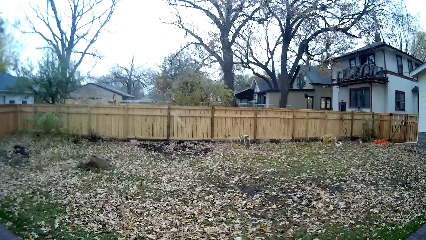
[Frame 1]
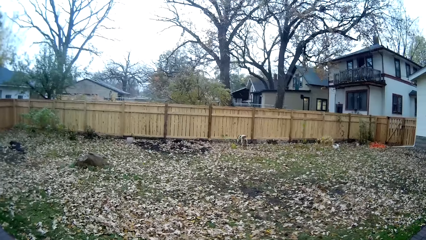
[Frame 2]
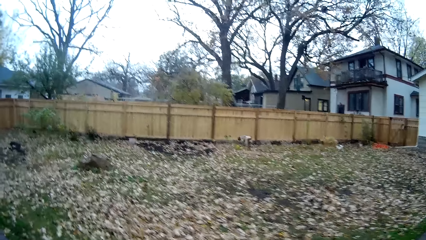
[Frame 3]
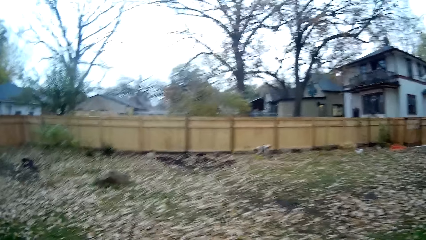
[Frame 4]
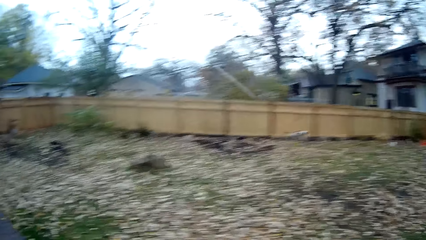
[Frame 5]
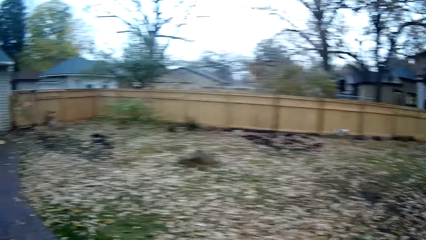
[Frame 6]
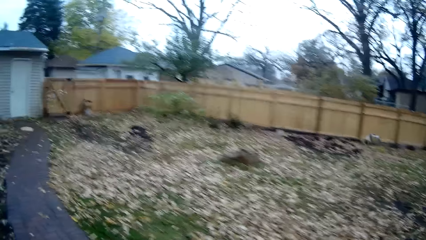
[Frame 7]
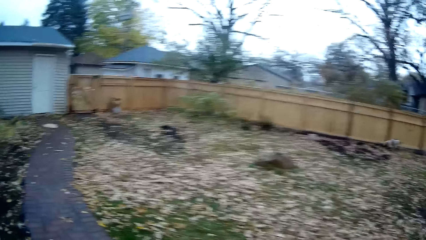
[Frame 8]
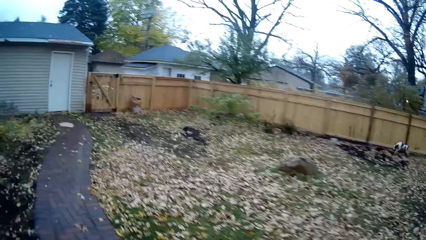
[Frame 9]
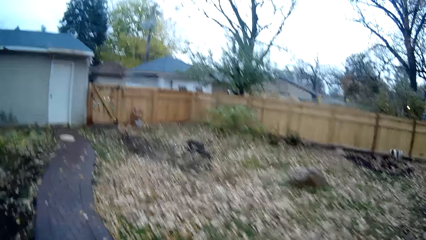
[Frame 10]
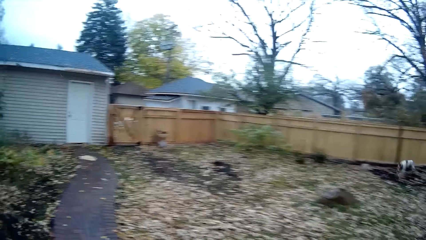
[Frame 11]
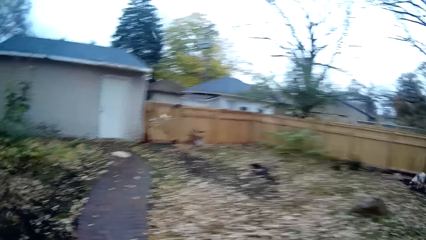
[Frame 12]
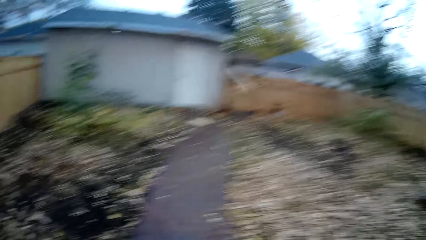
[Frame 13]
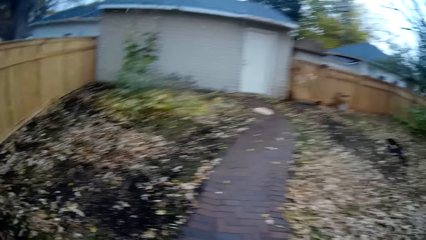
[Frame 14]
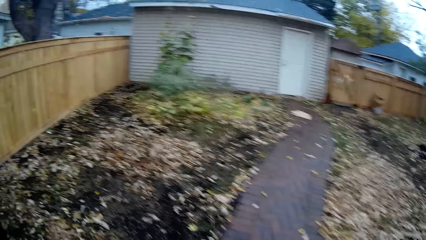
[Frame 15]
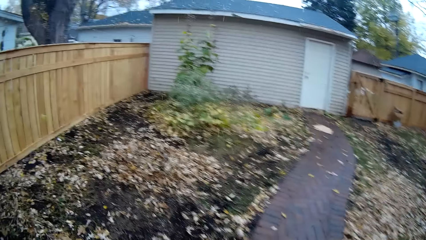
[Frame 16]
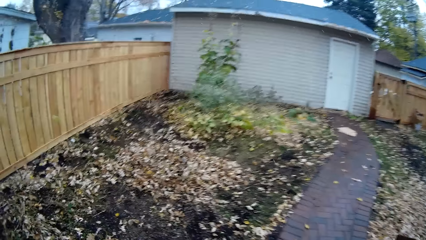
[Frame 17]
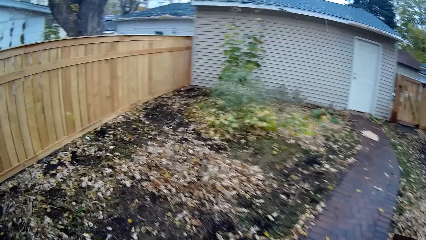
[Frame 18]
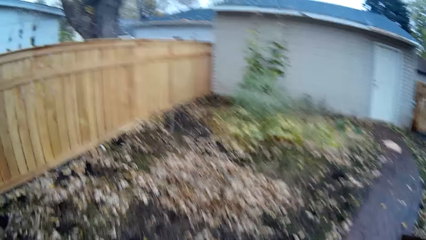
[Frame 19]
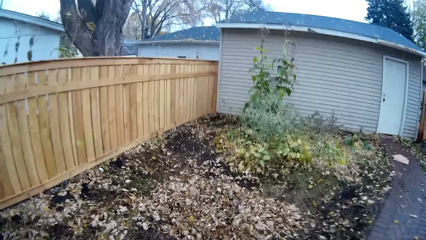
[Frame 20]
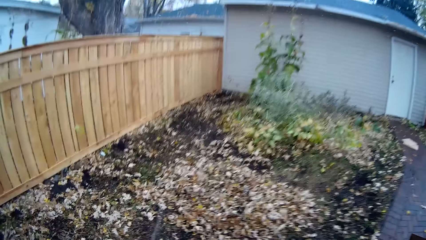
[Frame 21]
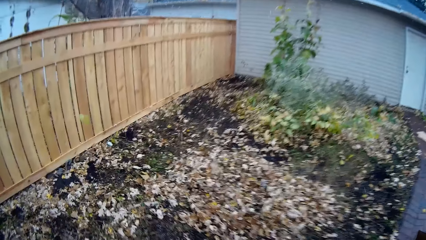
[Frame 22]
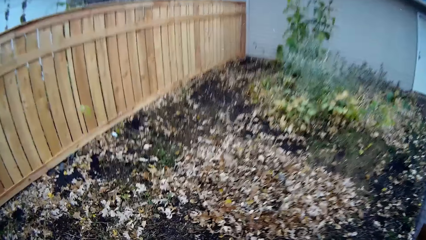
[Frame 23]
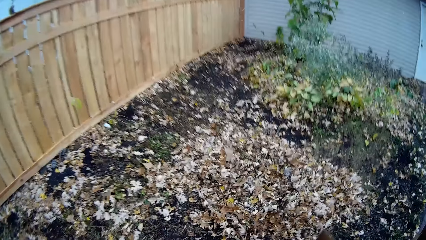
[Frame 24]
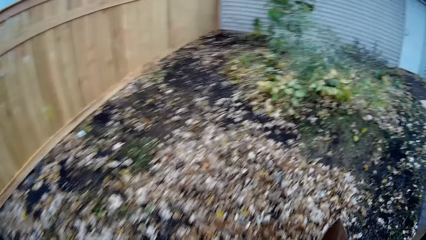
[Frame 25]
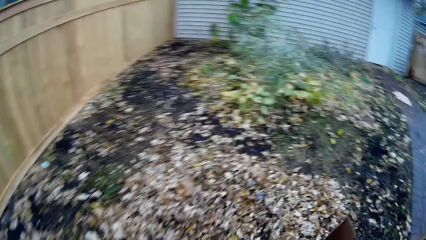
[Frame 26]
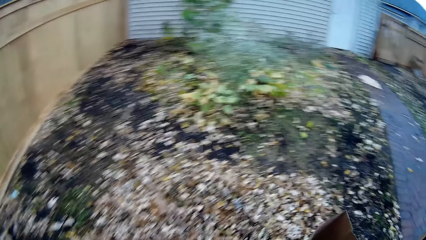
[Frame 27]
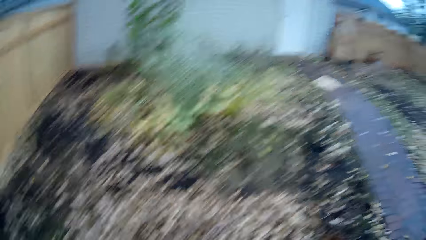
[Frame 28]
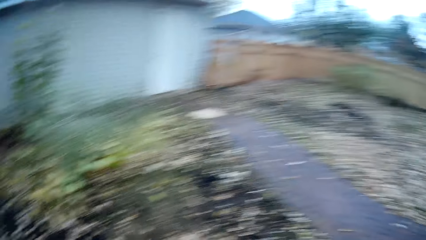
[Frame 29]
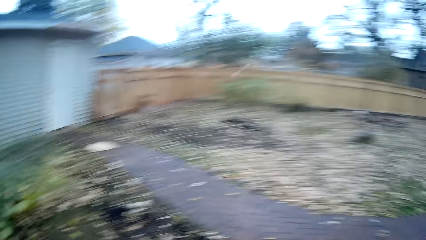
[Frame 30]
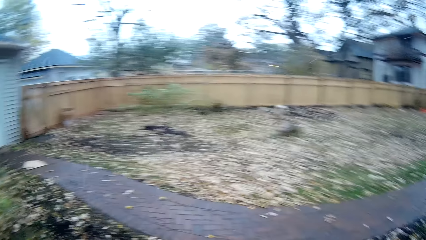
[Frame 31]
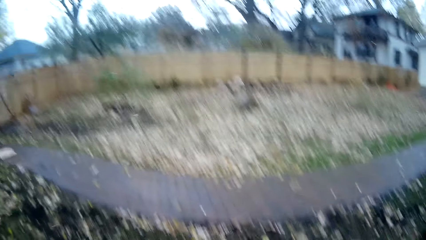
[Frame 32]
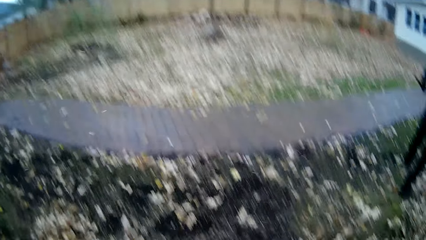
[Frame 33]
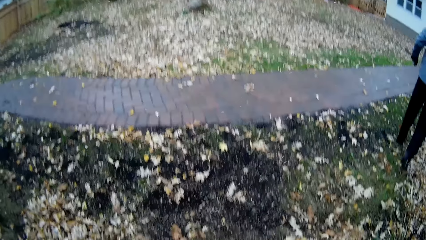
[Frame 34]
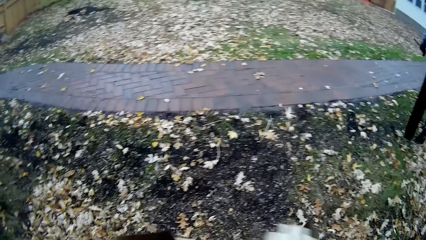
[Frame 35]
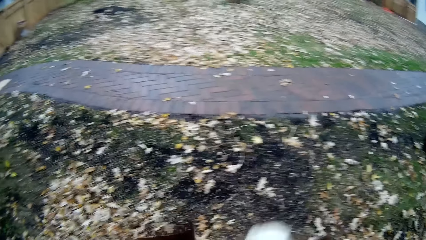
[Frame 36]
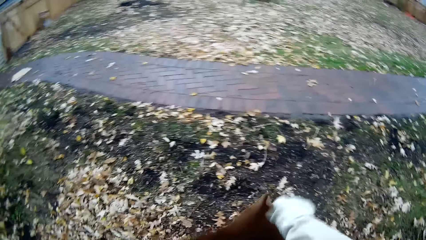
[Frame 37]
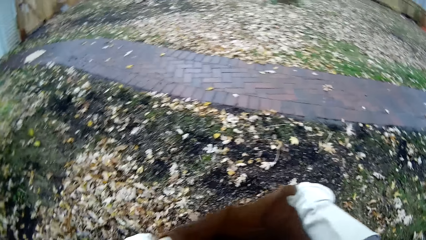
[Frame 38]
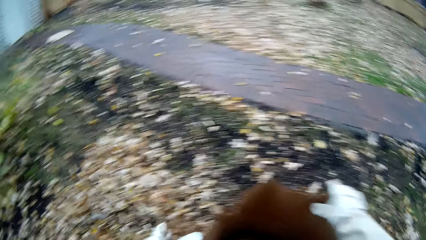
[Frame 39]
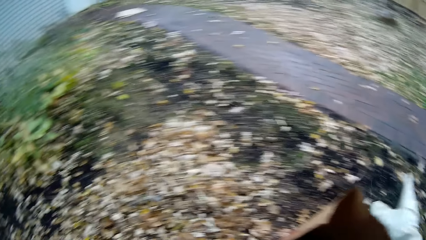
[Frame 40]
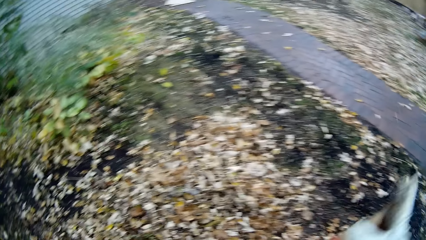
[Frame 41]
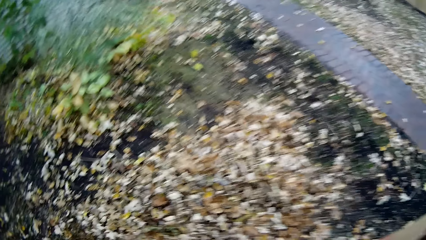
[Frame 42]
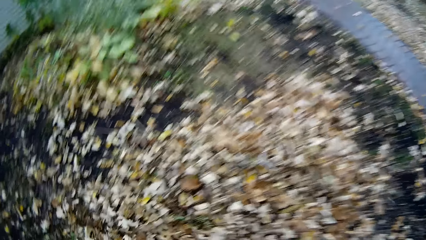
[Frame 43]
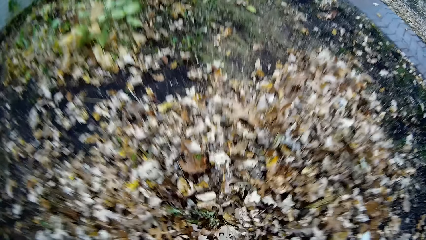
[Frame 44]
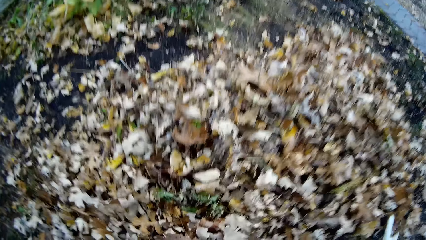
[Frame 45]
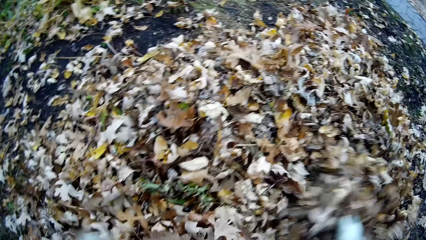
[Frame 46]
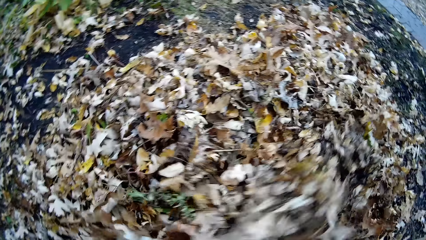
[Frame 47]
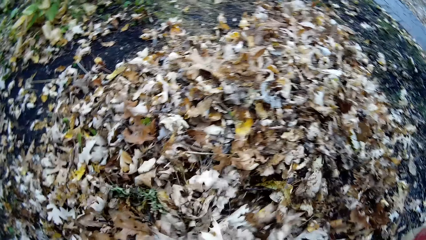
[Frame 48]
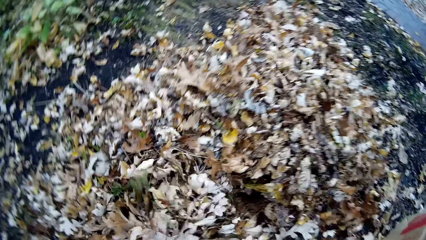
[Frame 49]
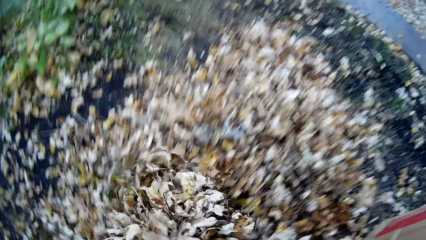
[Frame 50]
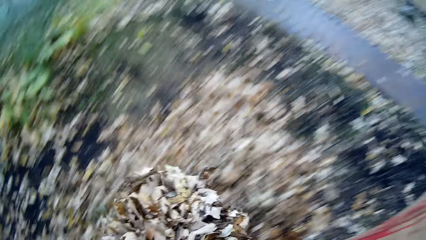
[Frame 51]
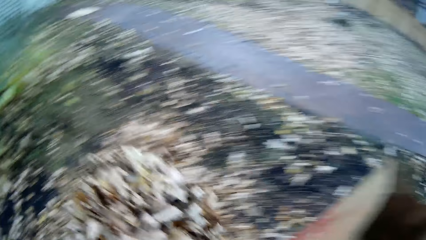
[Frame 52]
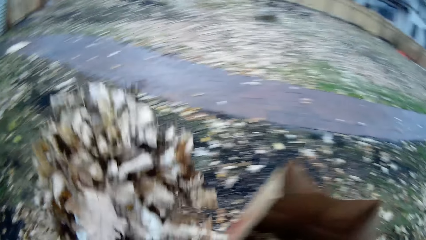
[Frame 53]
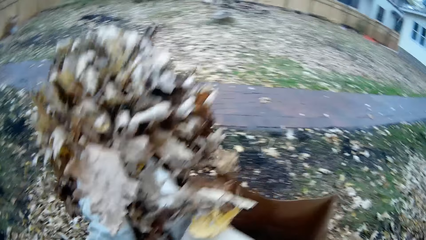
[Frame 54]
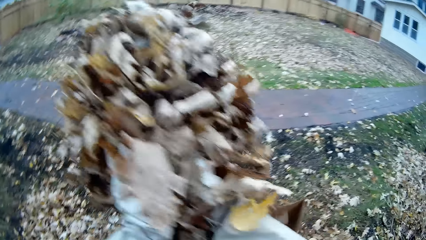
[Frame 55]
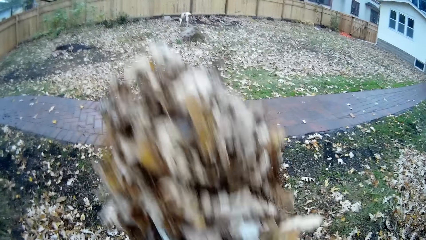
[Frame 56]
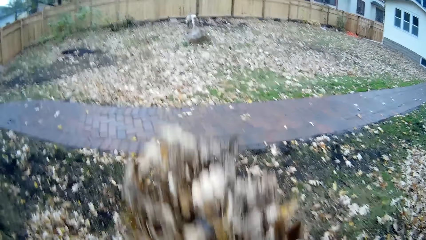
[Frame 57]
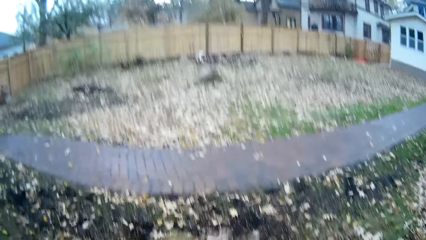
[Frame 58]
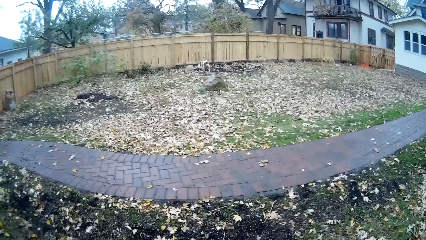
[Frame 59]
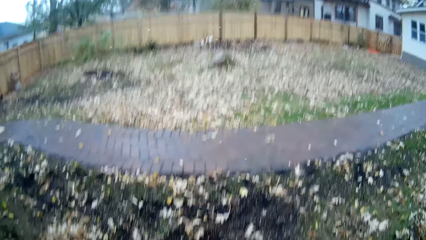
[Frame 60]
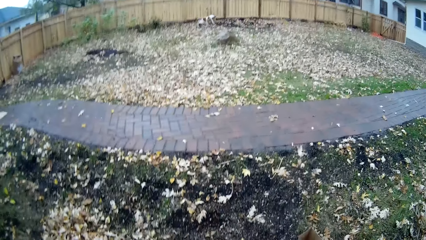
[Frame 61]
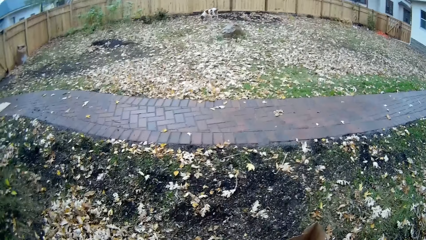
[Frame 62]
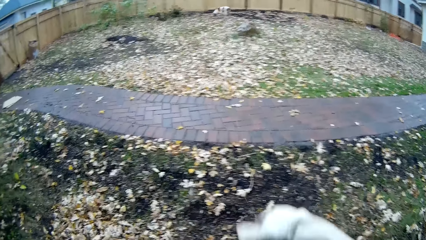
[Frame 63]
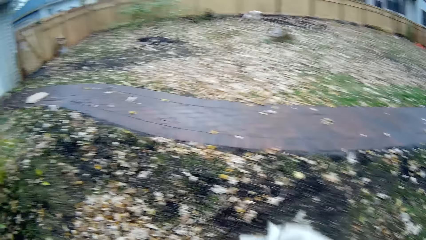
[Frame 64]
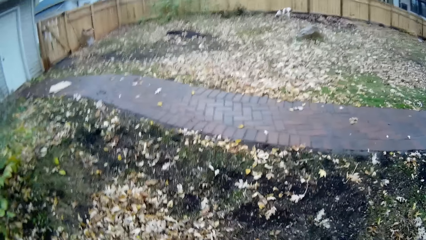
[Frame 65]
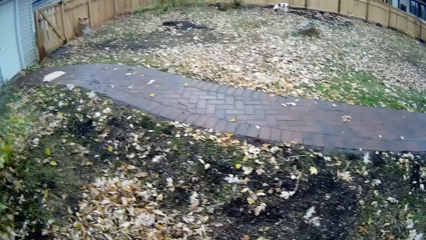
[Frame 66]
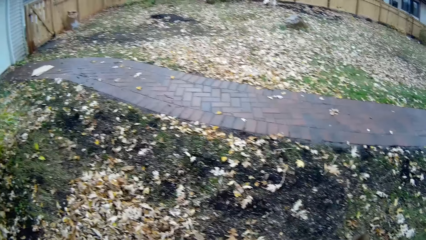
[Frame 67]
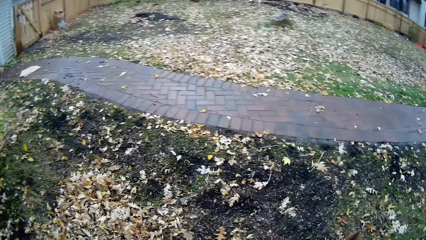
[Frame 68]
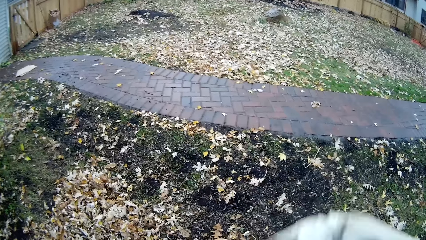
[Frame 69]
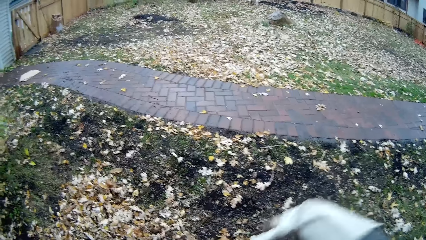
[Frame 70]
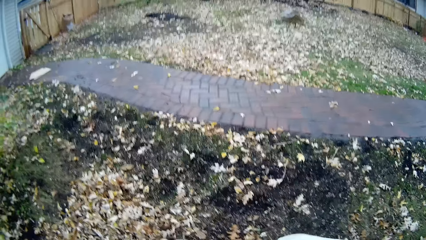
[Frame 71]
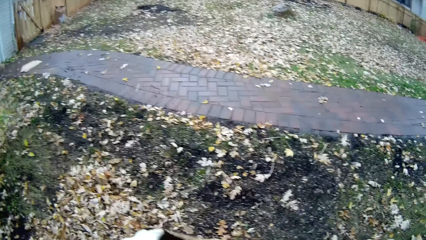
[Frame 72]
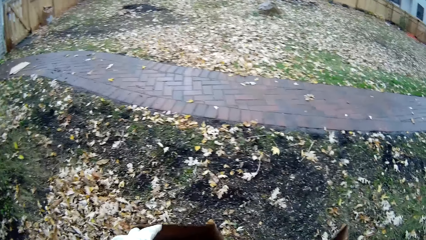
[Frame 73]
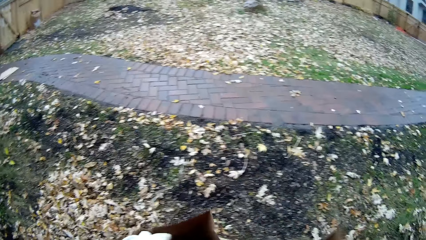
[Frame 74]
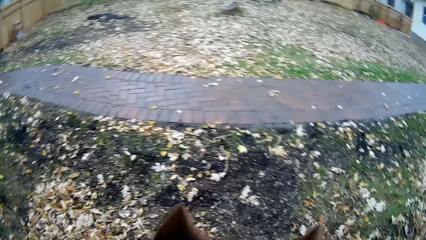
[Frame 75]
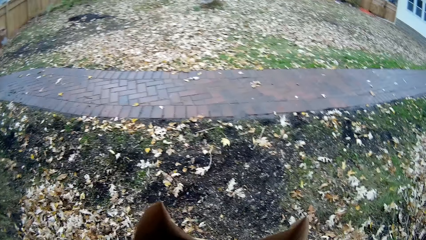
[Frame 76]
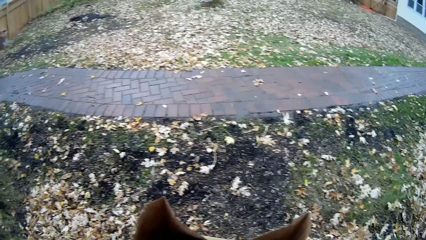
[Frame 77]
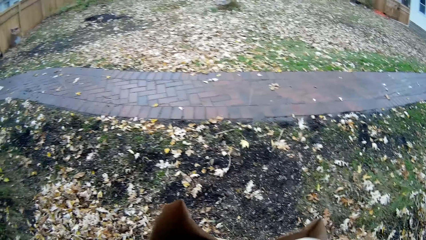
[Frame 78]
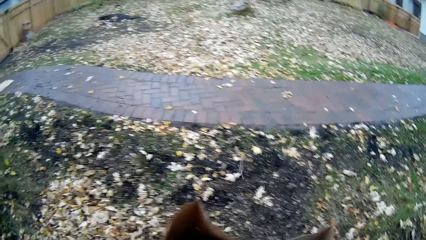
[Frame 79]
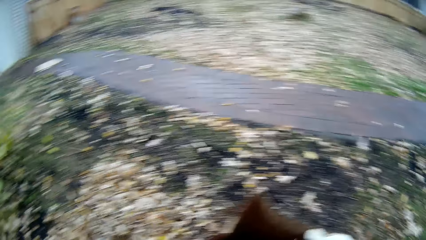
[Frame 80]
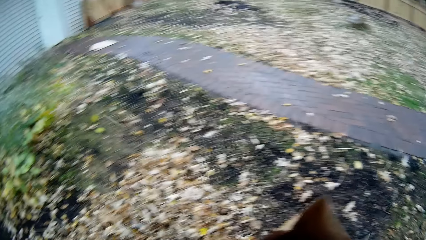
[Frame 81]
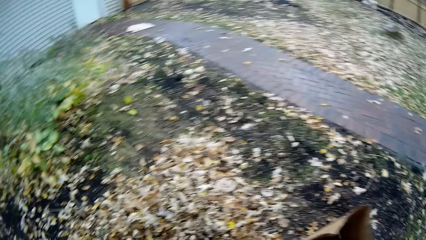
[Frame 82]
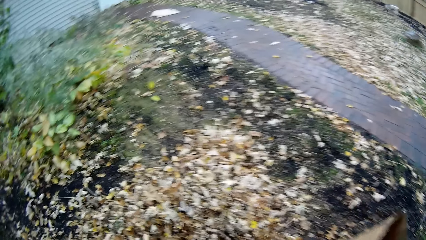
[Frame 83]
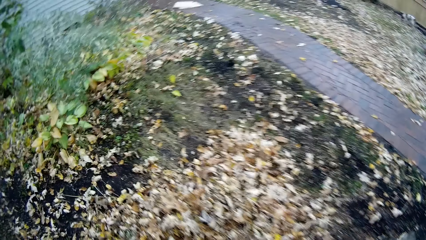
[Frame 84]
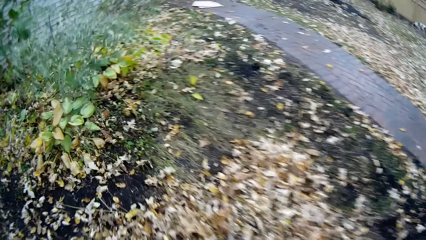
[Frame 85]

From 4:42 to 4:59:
The camera wearer opens up the paper bag on the ground with his hands. He places the trash can on the ground. He packs up dry leaves on the ground with both hands. He drops the dry leaves in his hands inside the paper bag on the ground.
